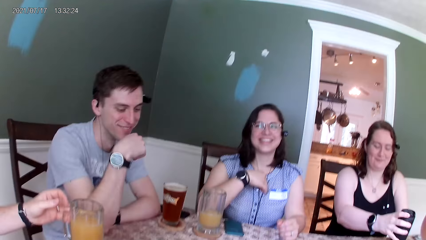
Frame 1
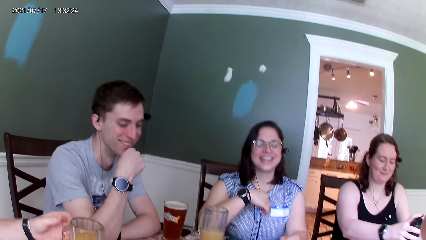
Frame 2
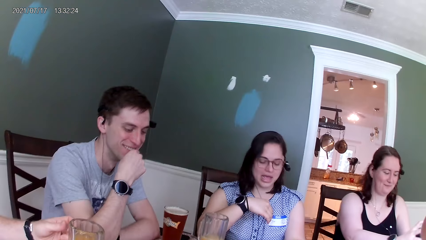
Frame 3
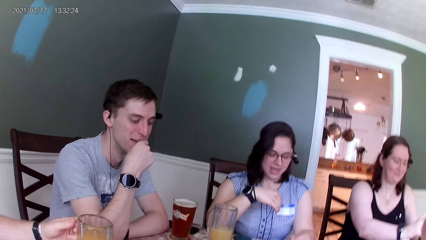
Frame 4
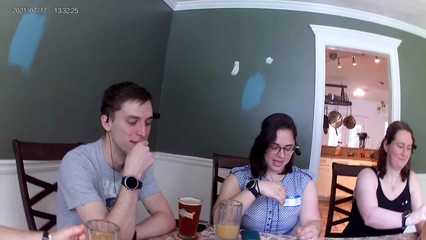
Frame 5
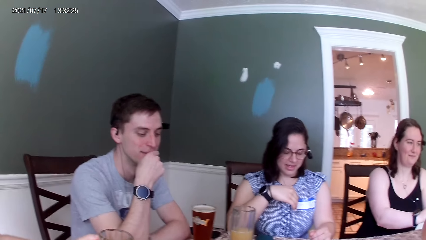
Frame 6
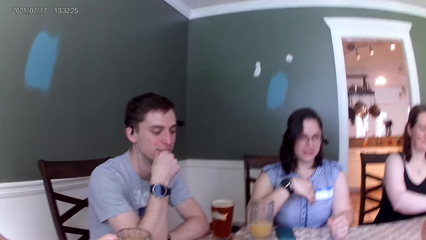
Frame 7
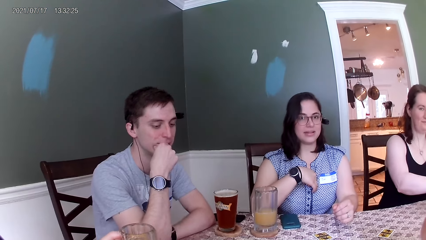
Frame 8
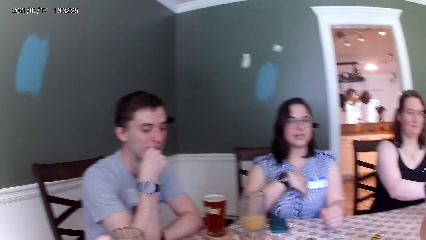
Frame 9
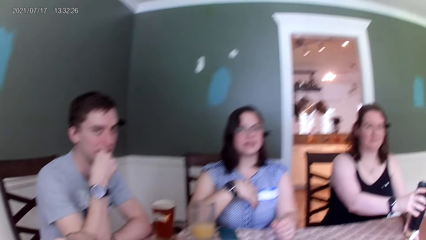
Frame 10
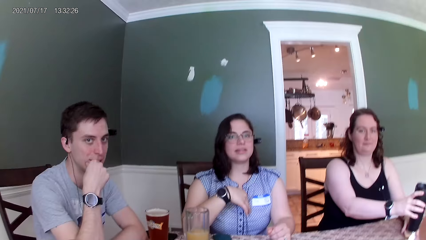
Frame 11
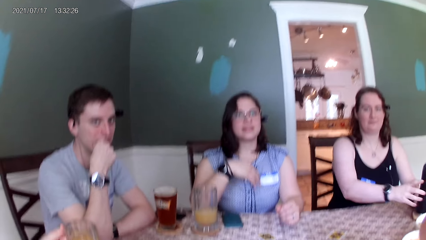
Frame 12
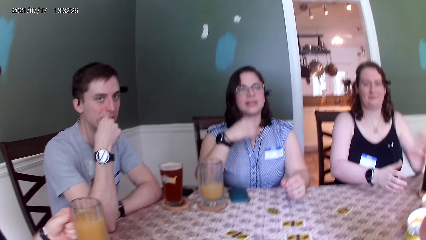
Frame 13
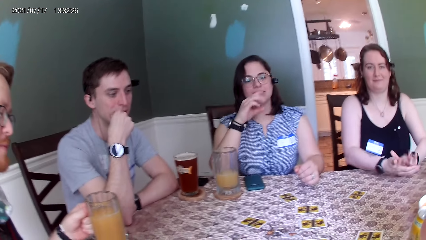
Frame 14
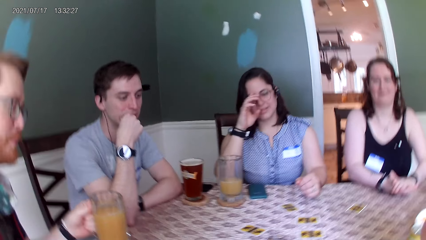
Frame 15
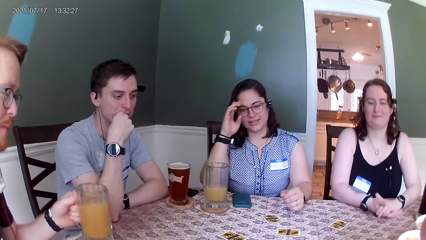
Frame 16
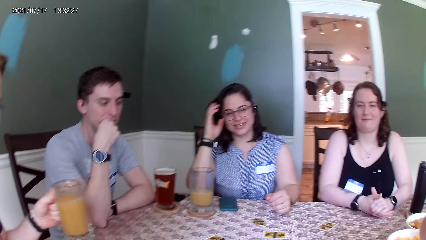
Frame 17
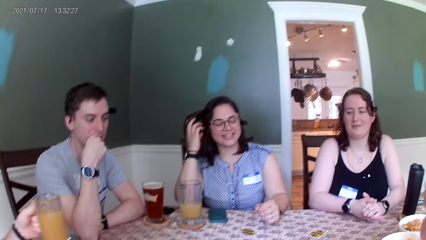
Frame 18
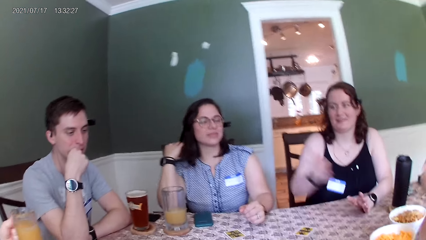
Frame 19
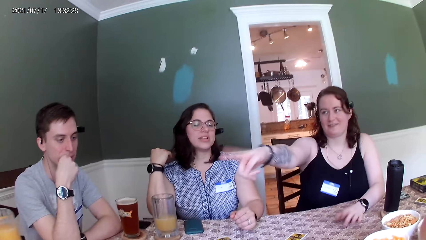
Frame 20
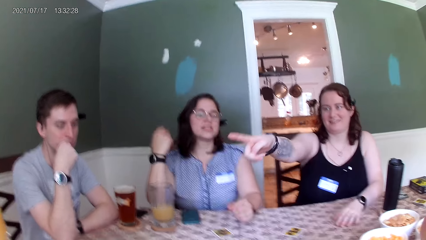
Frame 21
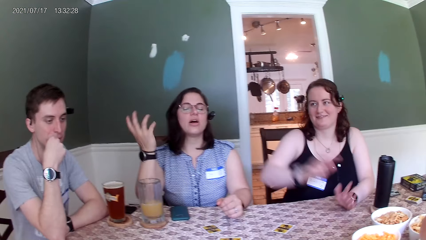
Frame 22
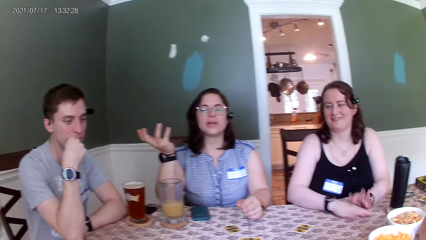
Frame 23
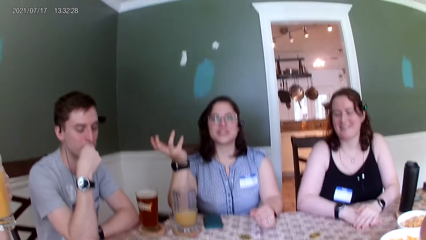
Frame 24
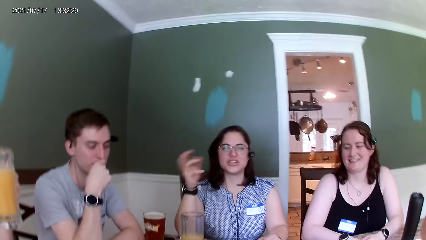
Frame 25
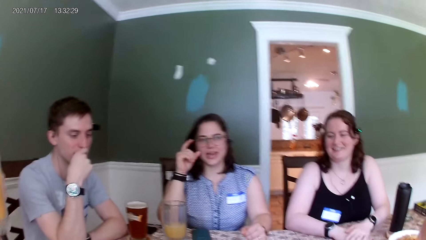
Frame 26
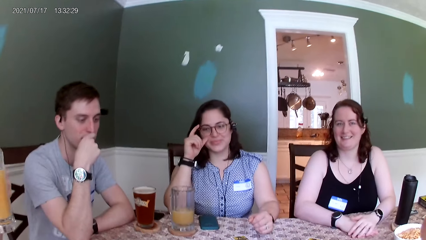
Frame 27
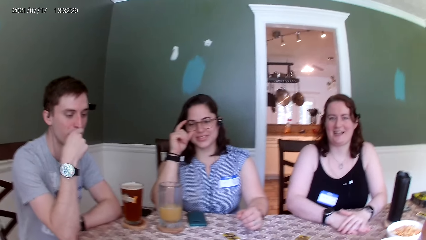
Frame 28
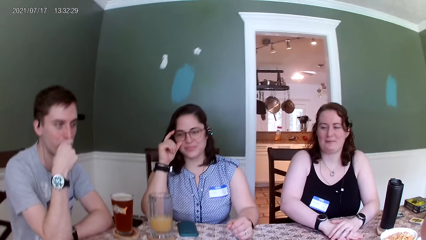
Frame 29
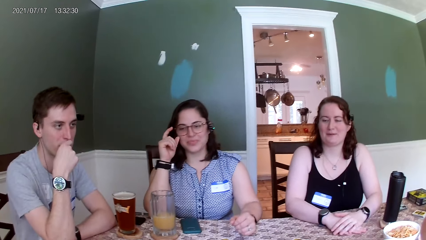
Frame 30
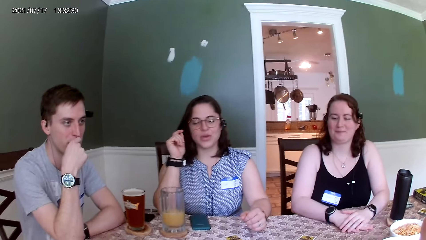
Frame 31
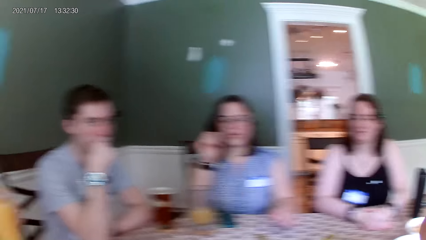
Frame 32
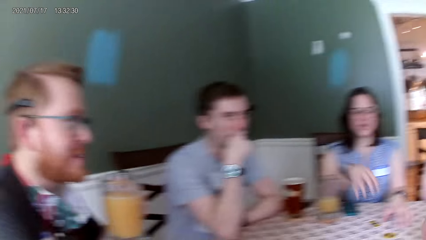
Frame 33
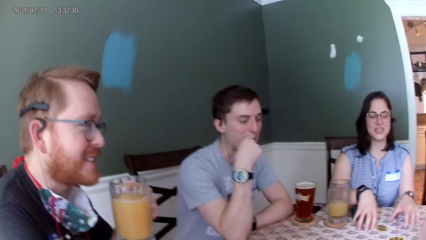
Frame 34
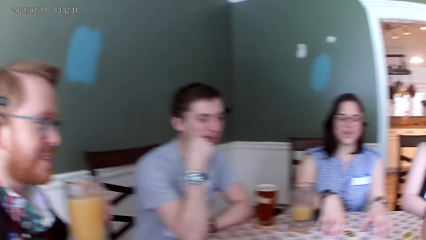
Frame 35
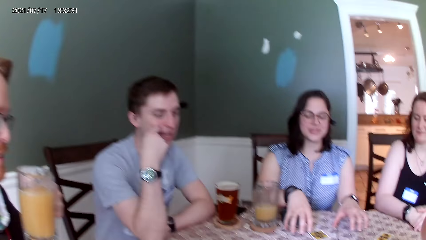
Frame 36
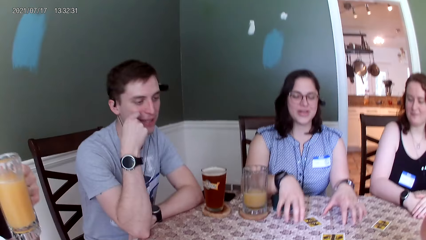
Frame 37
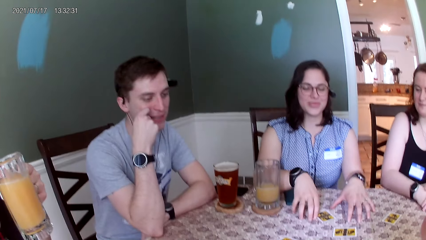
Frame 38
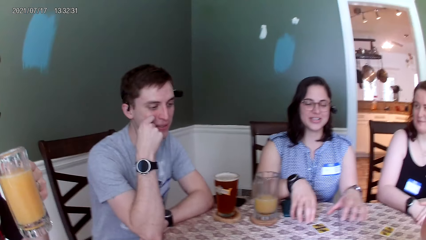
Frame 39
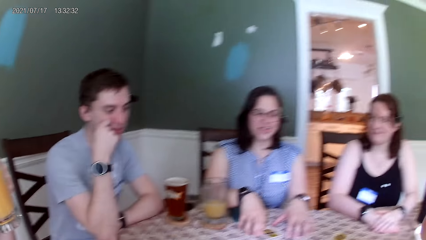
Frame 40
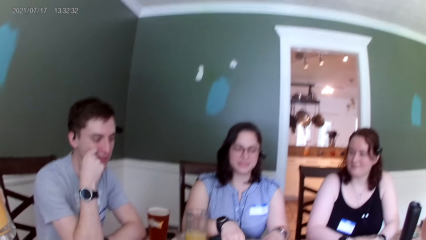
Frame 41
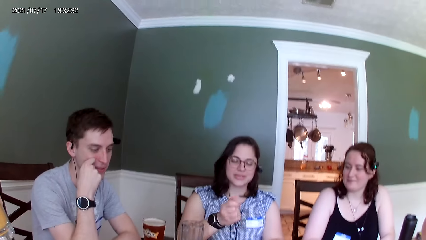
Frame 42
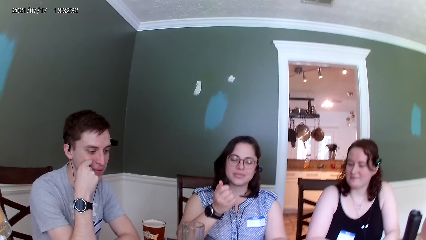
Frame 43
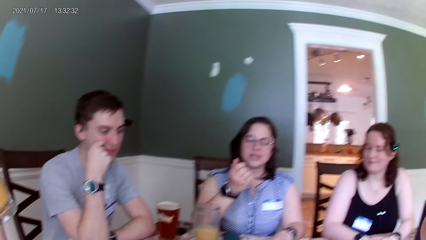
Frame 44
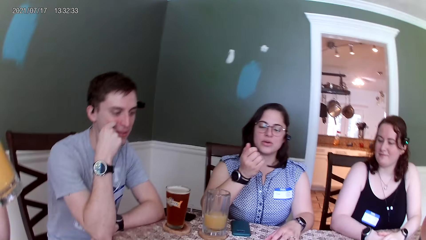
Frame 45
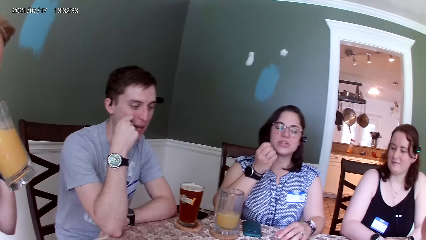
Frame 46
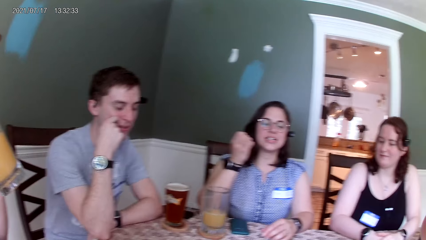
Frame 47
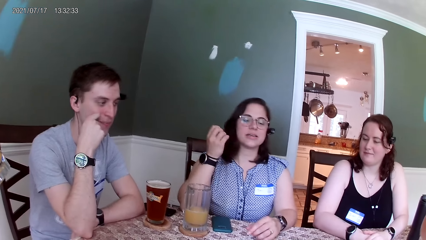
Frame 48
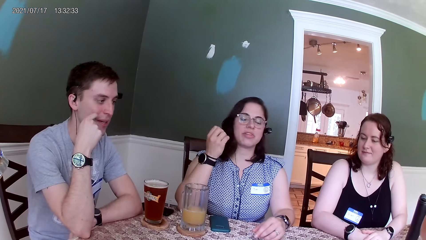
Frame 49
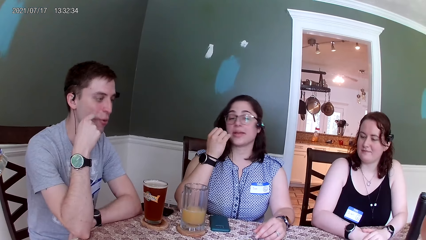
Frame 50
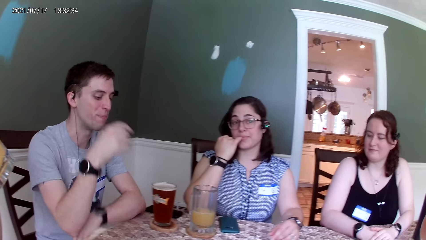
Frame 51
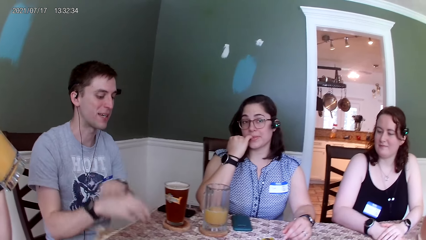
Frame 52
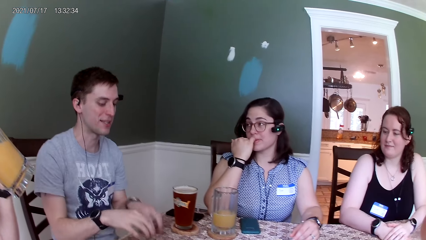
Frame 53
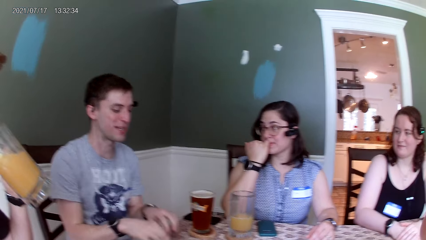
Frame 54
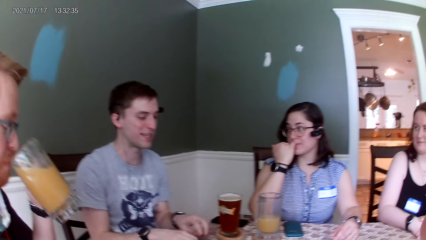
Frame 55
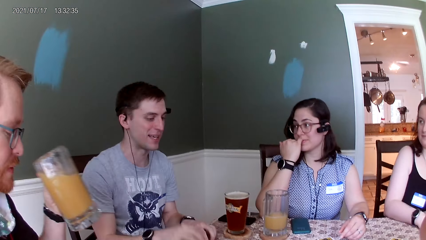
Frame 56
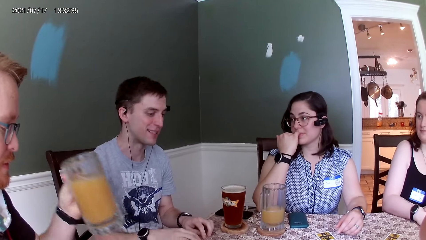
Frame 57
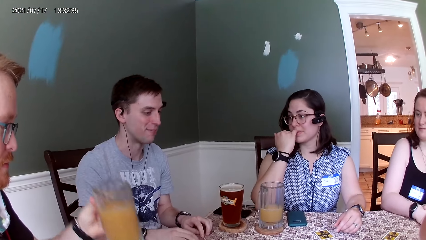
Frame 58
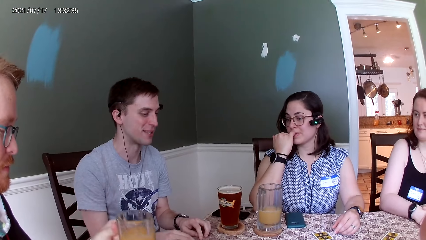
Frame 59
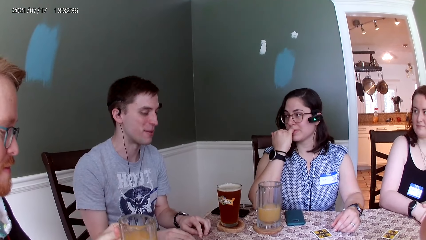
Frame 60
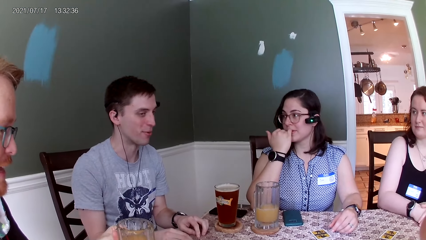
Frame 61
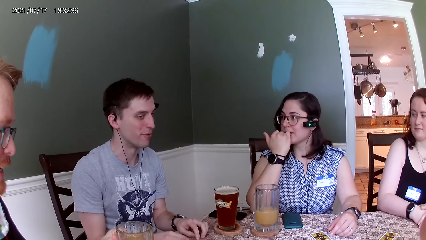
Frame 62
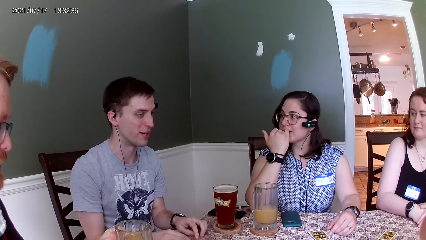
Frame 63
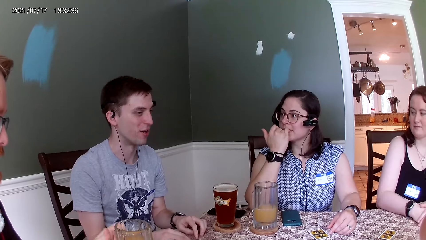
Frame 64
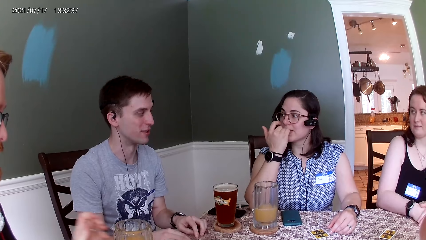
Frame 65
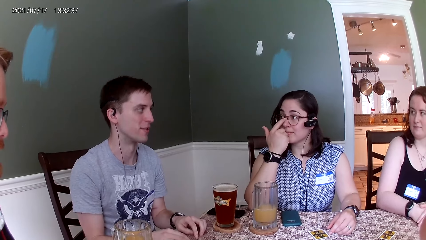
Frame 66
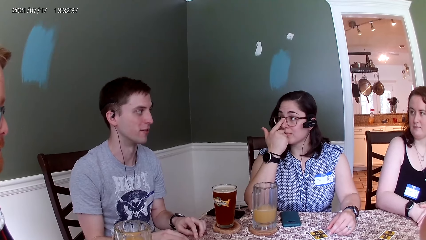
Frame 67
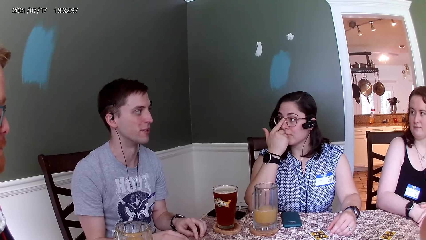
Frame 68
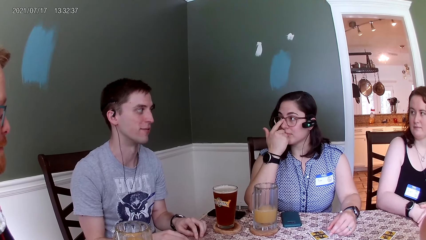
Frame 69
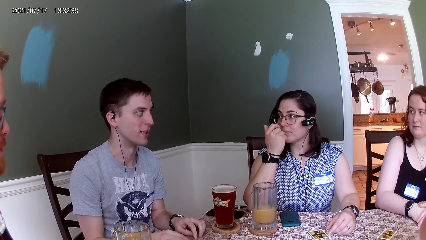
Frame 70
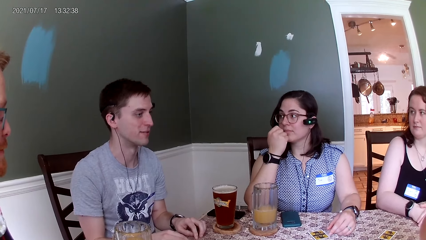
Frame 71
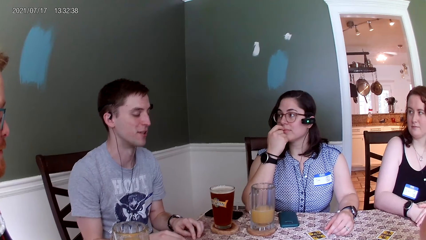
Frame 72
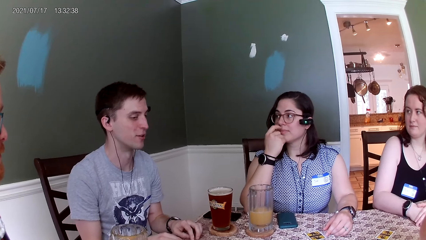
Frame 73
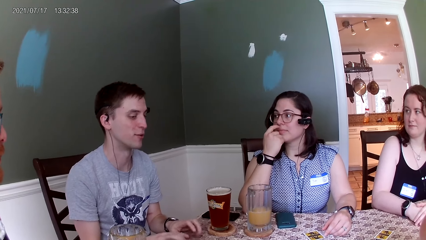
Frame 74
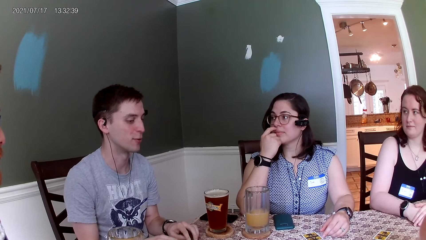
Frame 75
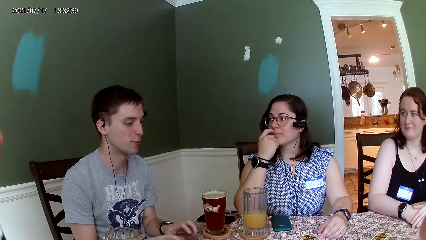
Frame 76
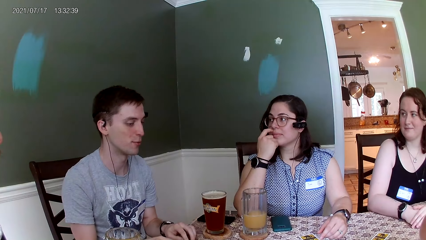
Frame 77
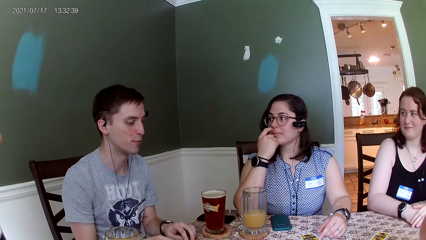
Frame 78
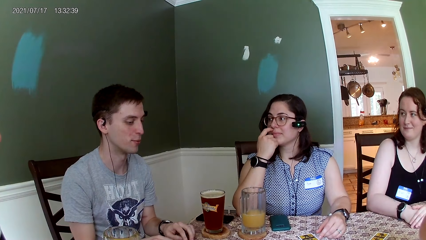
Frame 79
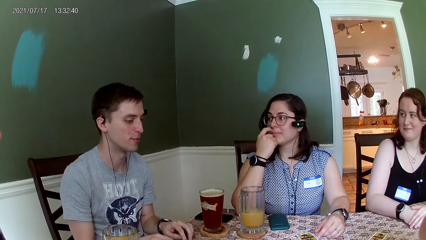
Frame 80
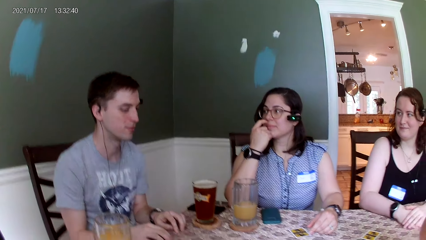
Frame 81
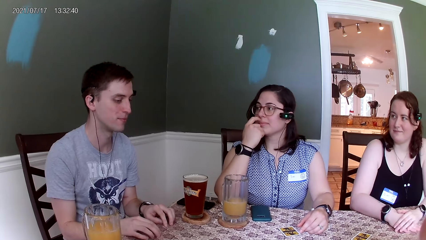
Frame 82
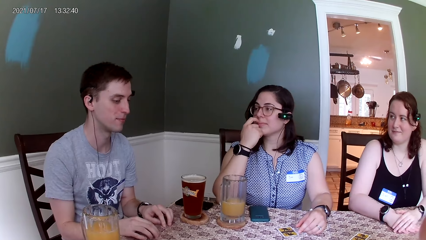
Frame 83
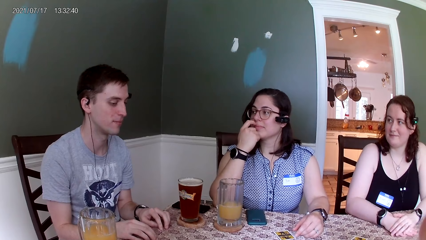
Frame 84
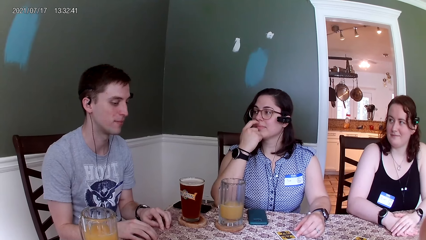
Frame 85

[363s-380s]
A woman drops the water flask on the table with her right hand. A man picks up the cup of drink from the table with his left hand. The man drinks from the cup. Another man drums on the table with his hands. The first man drops the cup of drink on the table with his left hand.
